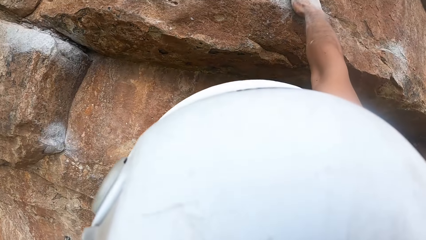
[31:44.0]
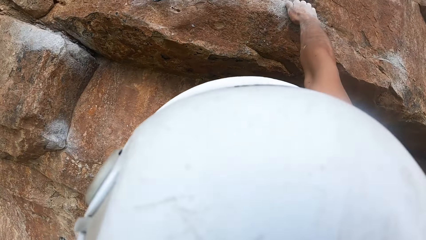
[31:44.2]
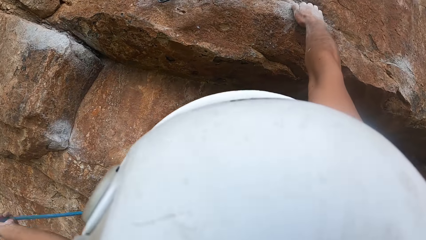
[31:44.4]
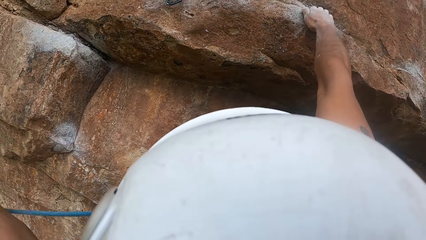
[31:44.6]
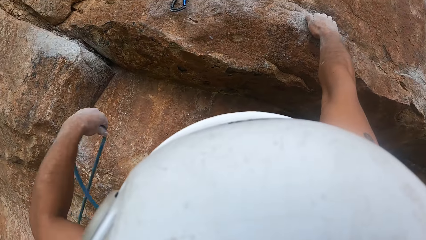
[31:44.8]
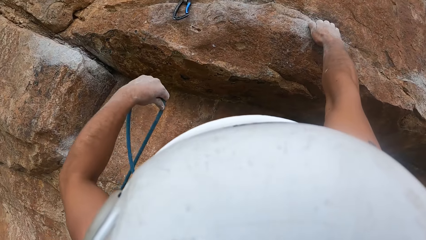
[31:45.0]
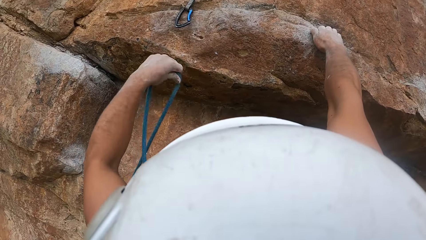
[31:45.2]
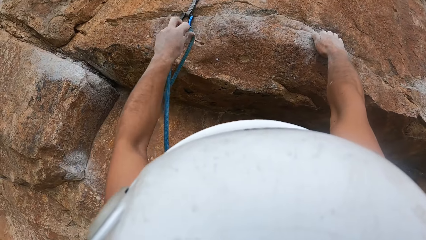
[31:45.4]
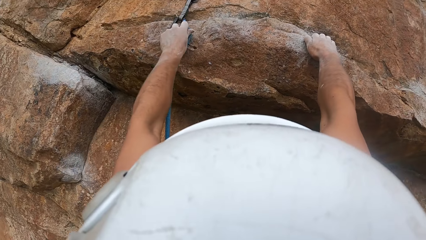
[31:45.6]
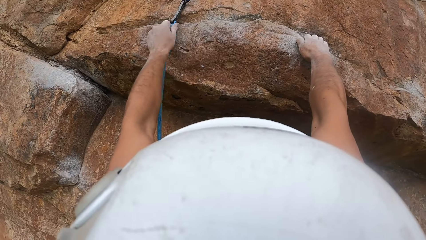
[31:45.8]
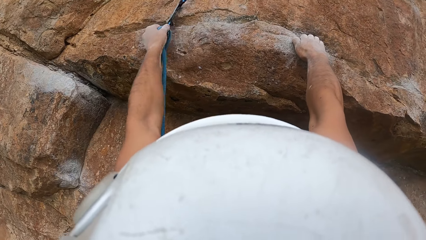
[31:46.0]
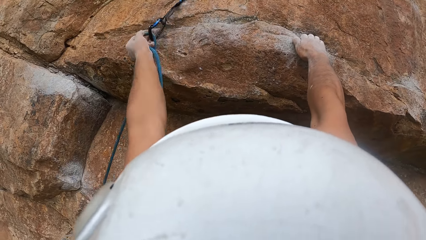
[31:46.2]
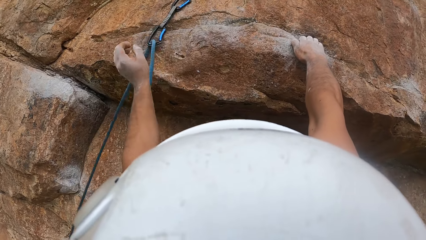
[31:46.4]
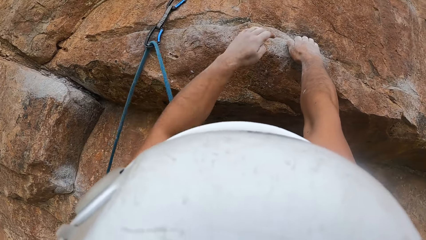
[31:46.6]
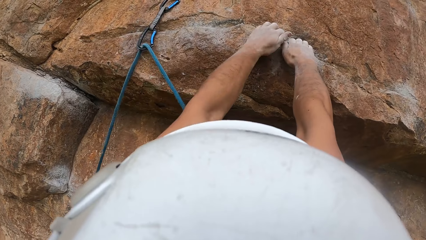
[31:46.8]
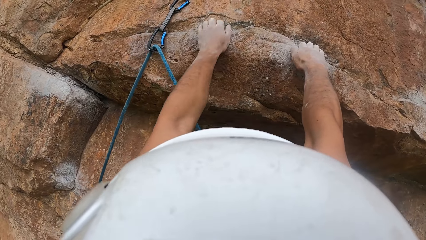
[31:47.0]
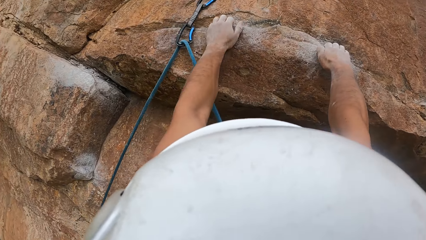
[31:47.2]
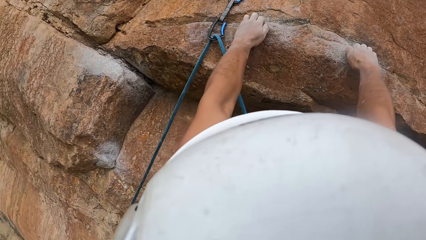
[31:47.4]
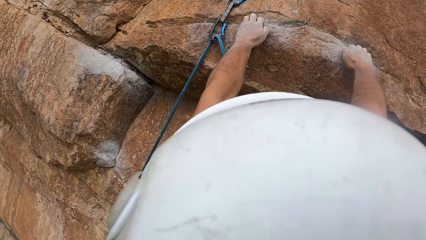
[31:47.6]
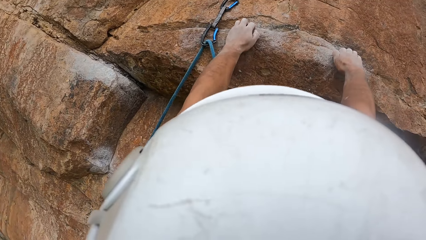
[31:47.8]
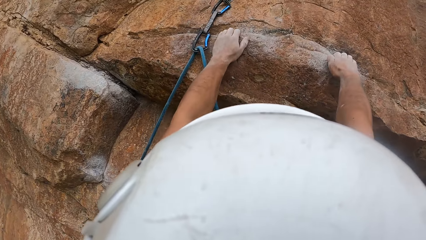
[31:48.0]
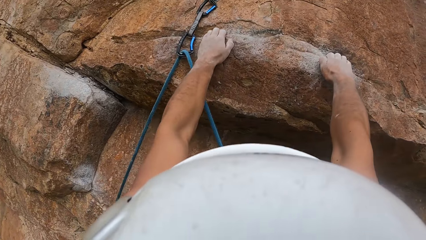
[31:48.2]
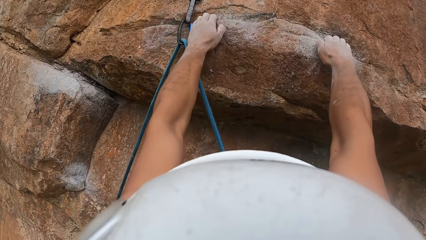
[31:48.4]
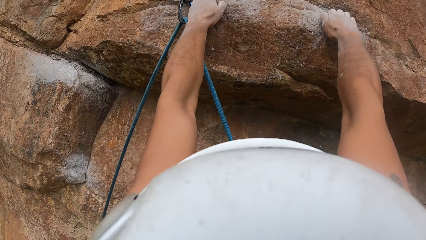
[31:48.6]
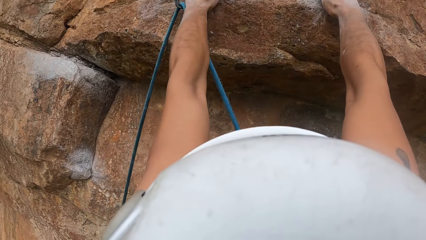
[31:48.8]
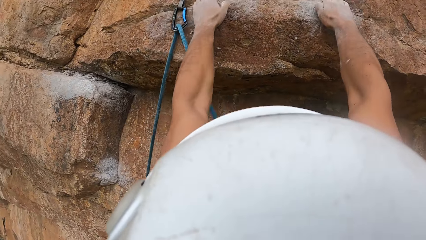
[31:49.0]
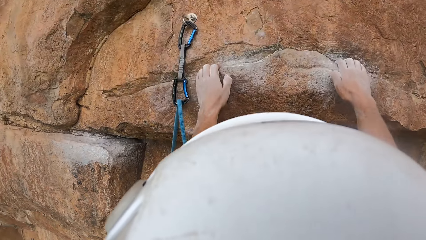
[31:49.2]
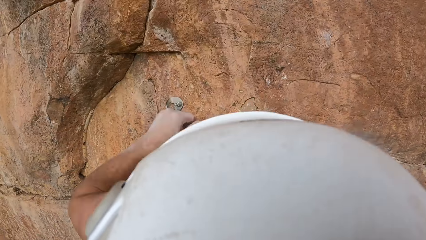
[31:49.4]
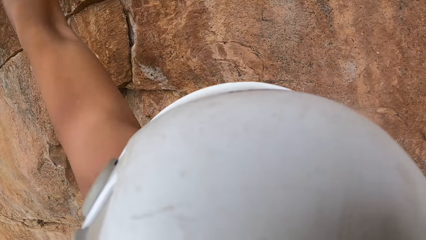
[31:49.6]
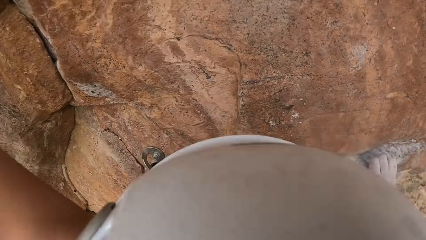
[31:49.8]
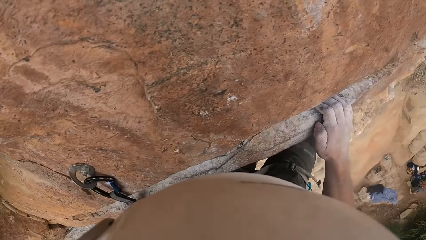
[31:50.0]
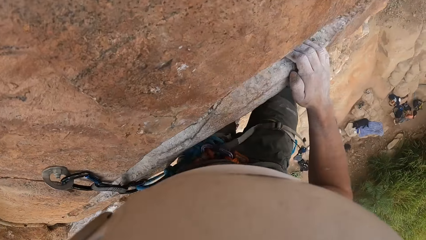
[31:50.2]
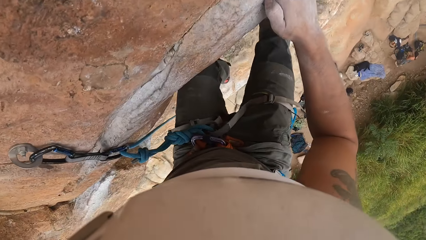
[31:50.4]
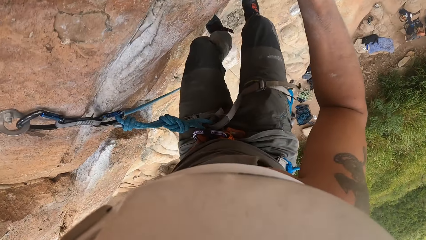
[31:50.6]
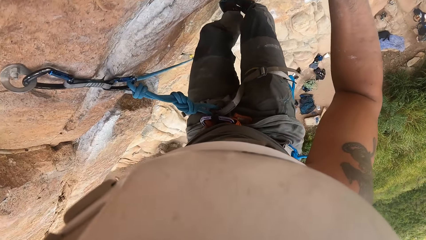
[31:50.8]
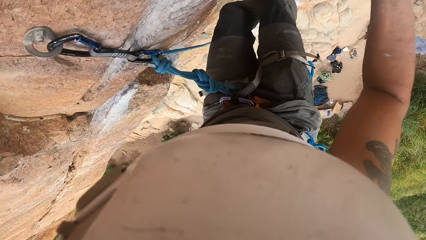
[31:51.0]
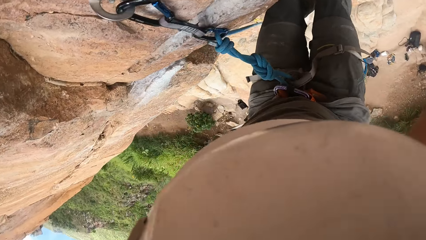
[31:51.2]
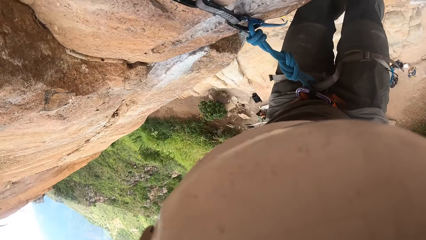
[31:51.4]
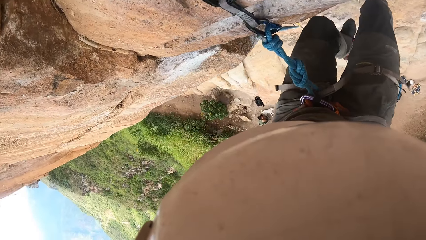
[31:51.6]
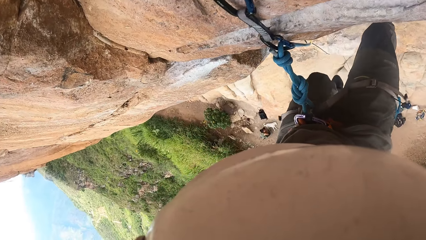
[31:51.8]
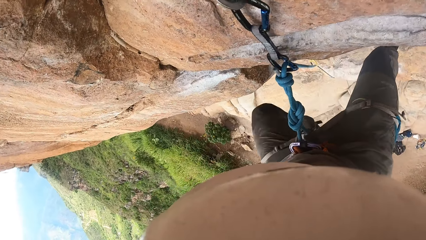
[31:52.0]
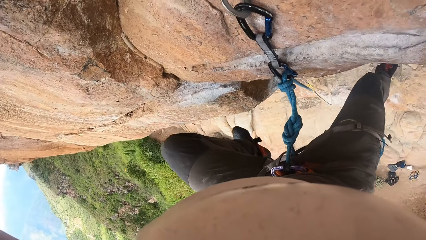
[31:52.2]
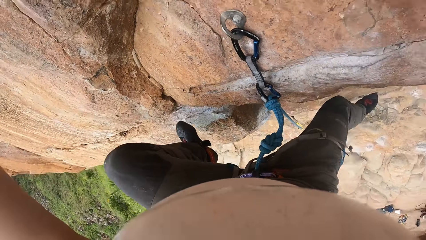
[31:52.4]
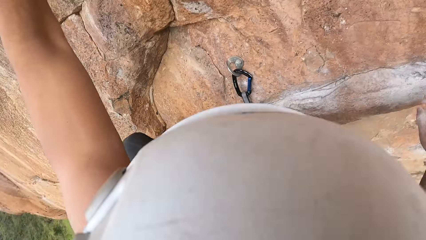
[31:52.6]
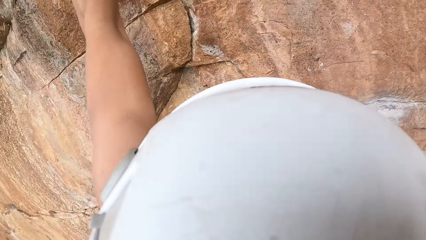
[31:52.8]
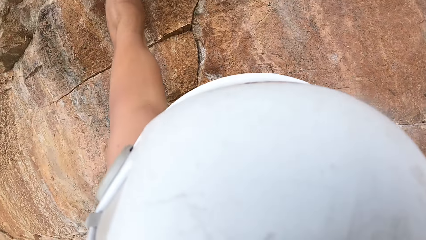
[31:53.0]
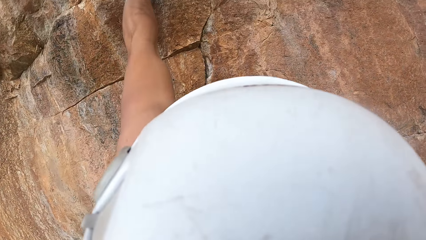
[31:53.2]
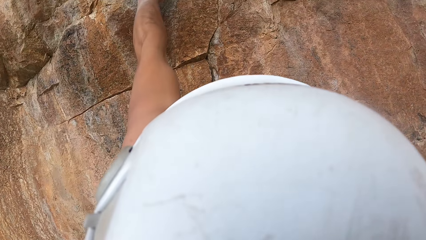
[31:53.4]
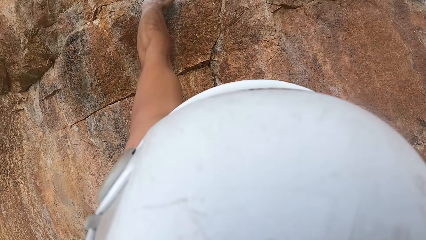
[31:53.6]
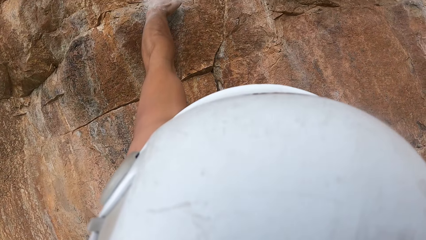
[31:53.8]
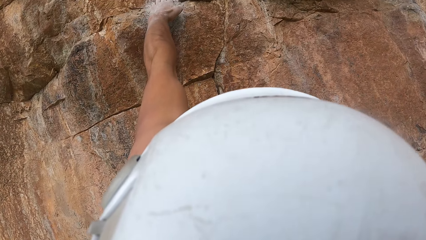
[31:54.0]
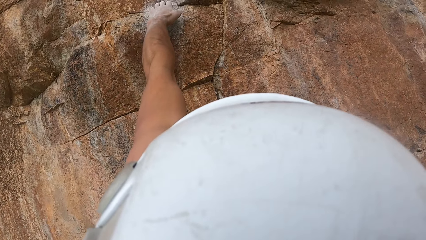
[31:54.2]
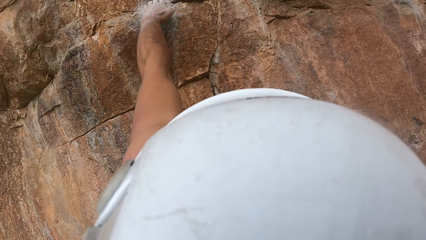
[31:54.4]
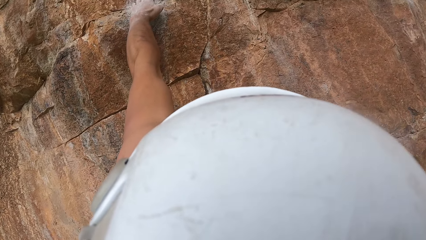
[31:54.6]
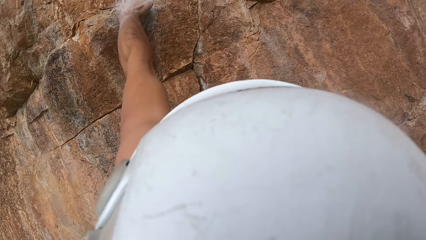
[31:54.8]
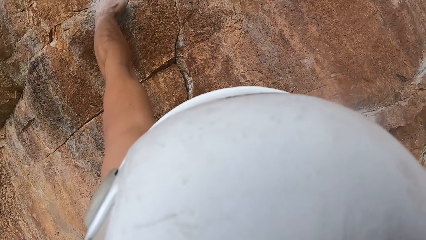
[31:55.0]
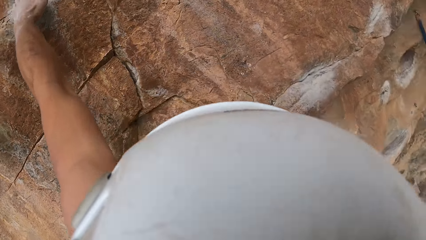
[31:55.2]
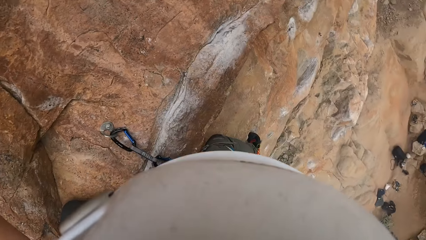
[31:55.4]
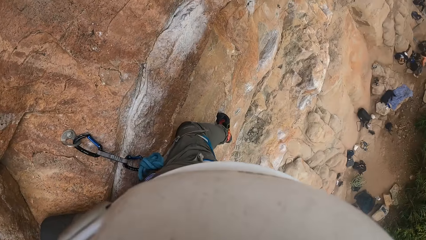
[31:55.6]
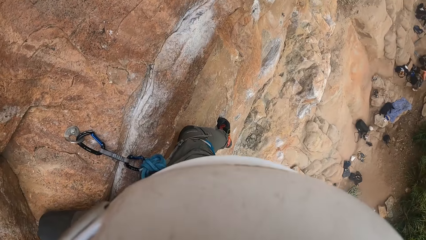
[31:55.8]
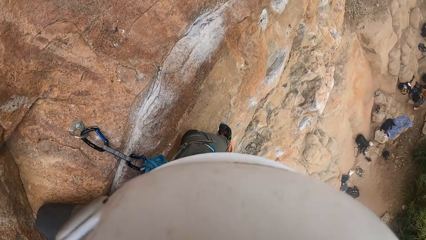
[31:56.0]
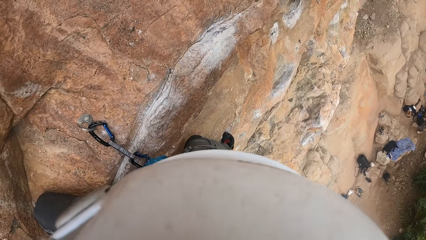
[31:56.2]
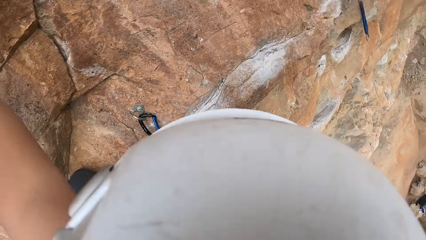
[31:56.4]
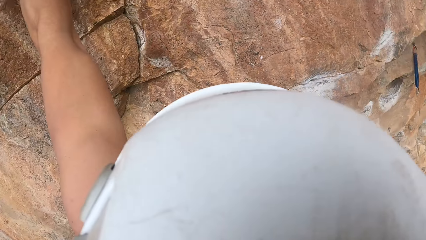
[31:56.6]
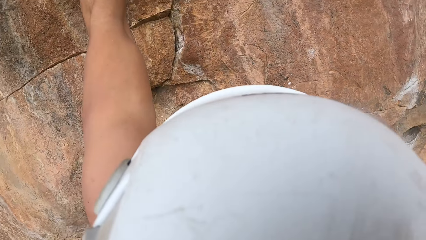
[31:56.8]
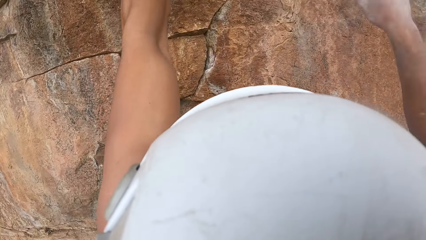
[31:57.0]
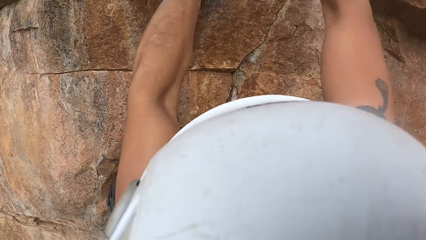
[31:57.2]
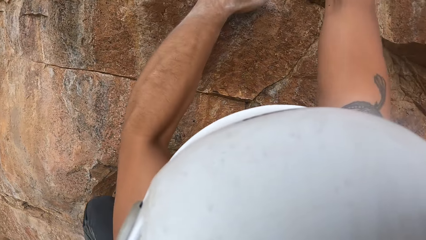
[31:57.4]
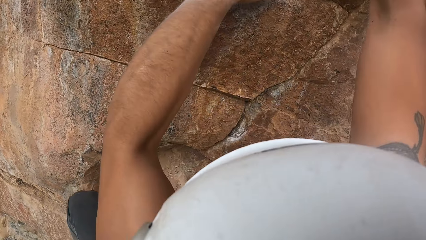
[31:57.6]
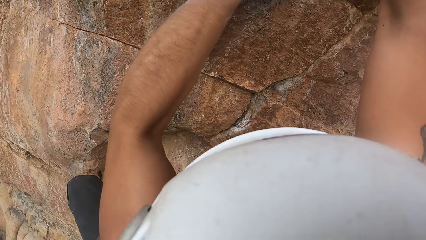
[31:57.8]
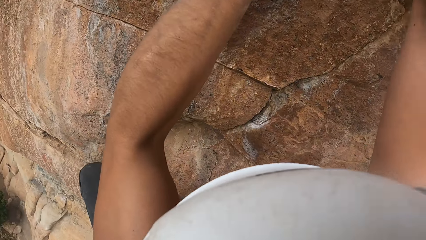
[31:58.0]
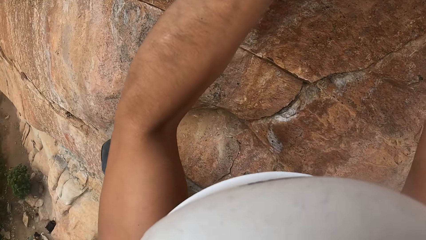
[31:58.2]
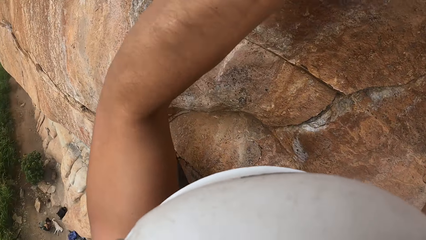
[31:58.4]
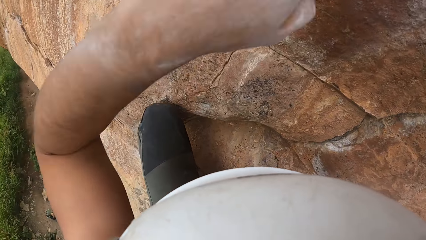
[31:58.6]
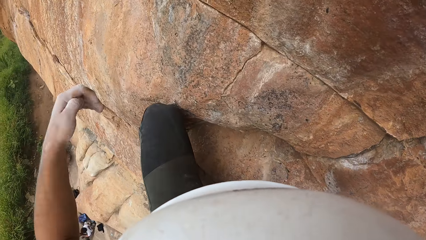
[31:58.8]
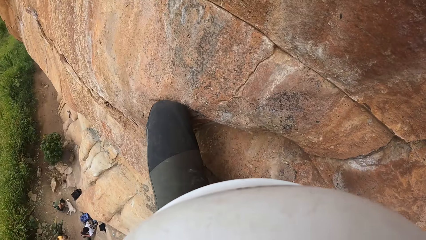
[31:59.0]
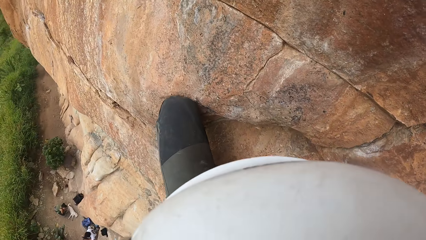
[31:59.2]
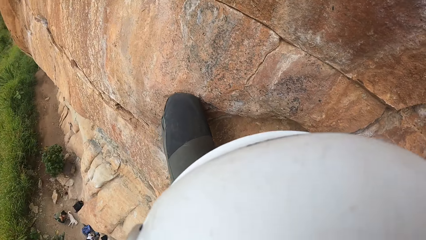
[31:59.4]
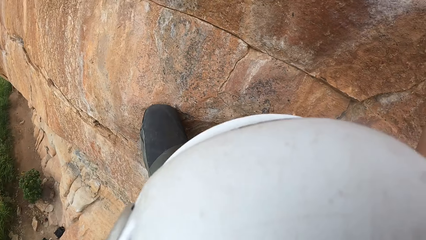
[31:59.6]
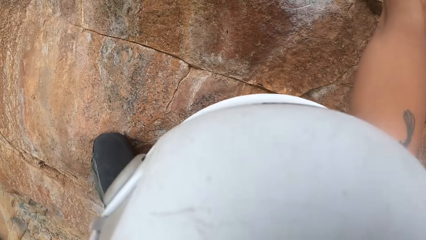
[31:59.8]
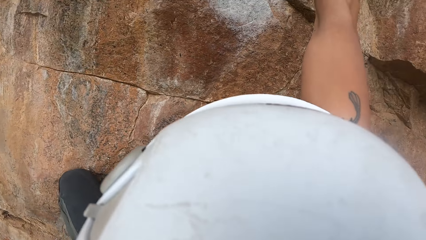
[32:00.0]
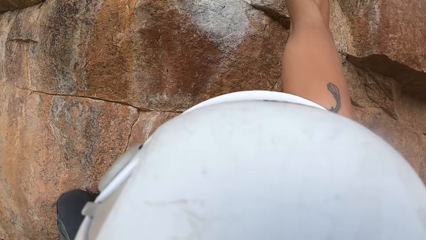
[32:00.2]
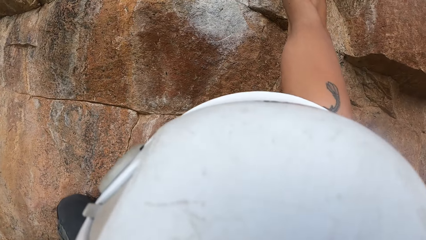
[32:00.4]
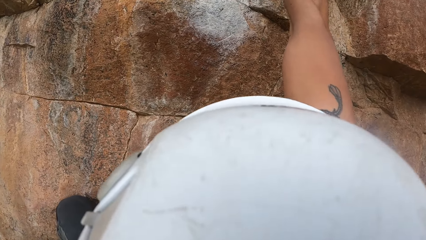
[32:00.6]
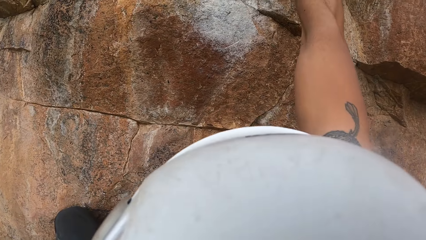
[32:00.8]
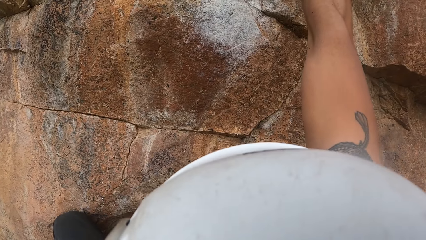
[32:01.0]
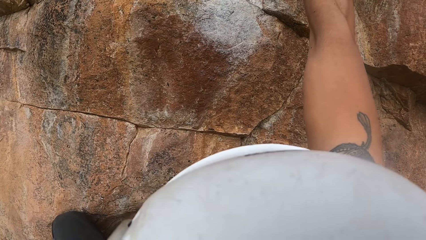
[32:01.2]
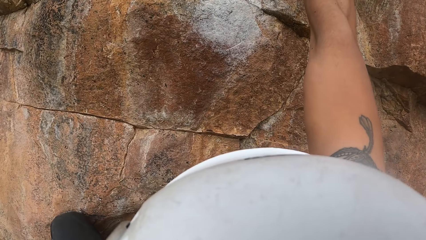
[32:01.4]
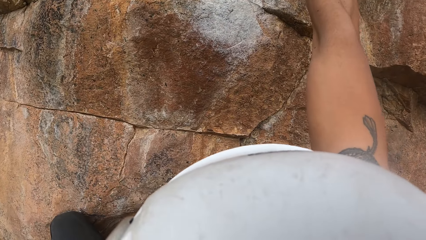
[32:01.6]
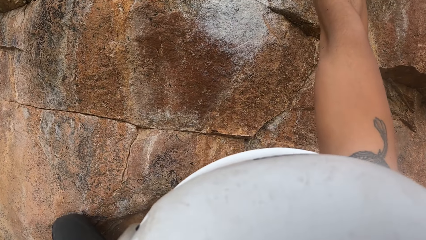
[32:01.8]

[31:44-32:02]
The camera wearer fixes the climbing rope to the carabiner on the rock. He climbs the rock. He relaxes his hands. He shakes the left hand.
